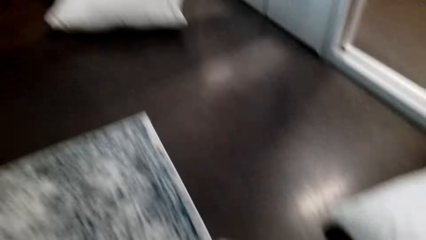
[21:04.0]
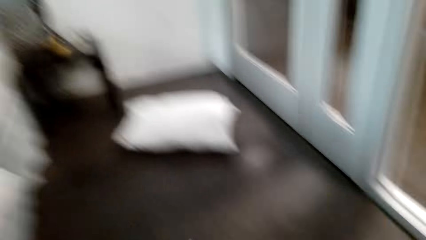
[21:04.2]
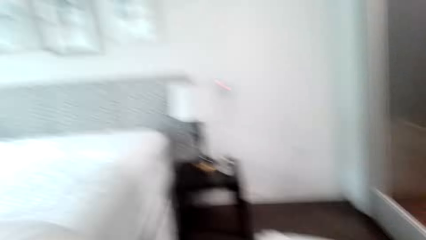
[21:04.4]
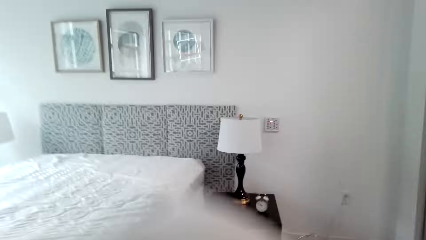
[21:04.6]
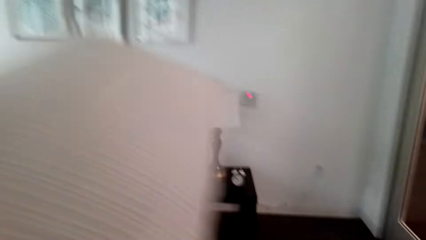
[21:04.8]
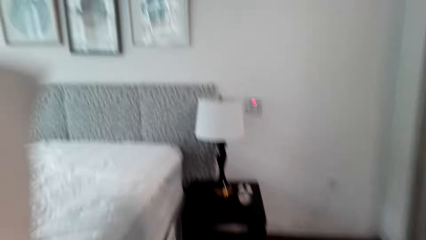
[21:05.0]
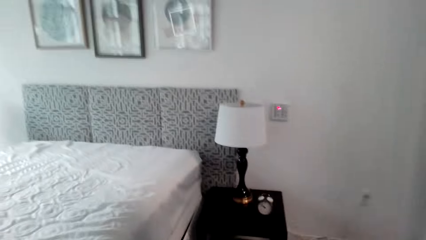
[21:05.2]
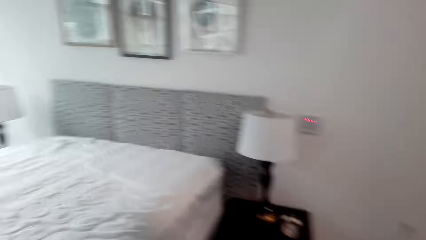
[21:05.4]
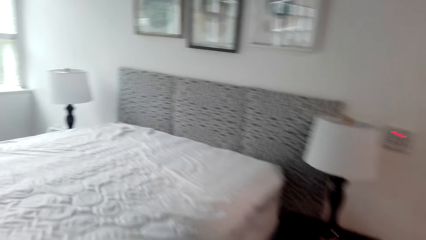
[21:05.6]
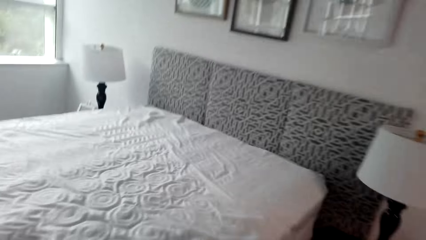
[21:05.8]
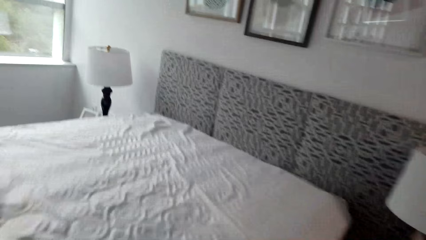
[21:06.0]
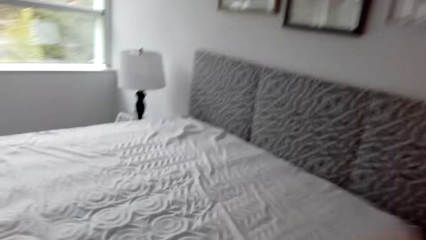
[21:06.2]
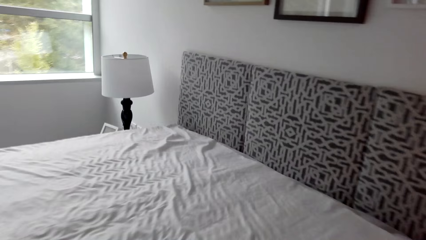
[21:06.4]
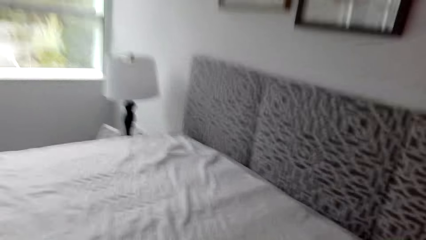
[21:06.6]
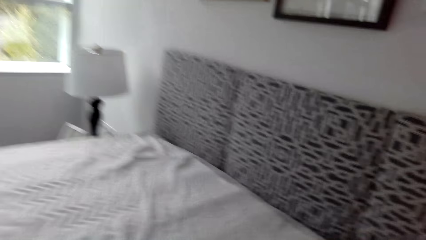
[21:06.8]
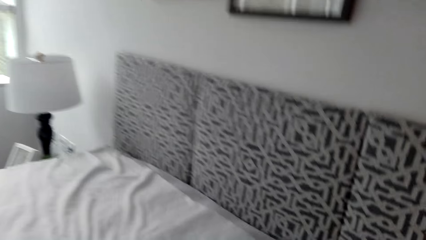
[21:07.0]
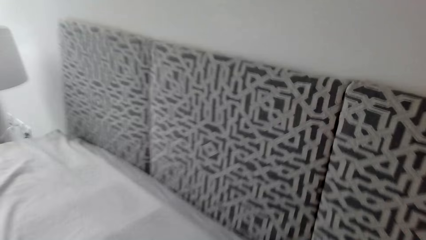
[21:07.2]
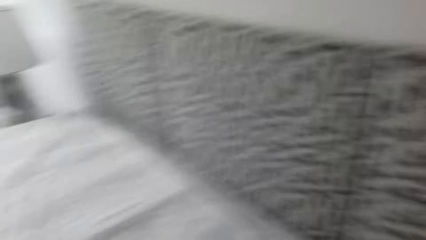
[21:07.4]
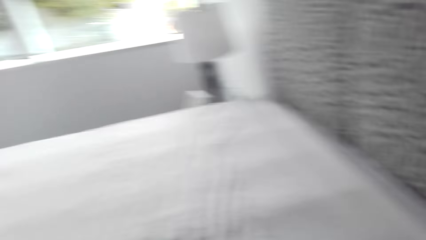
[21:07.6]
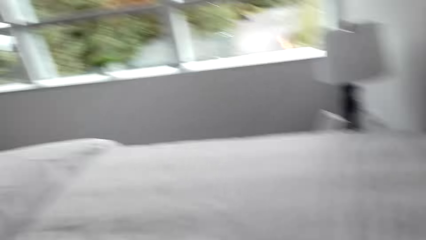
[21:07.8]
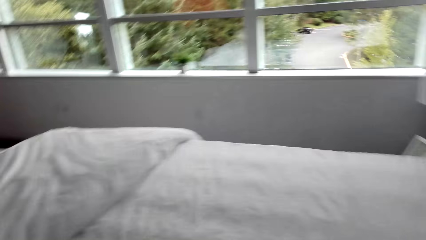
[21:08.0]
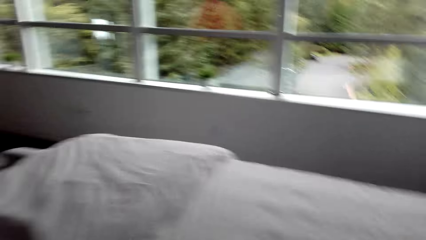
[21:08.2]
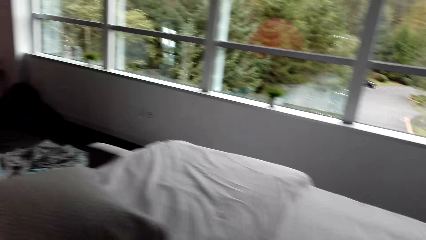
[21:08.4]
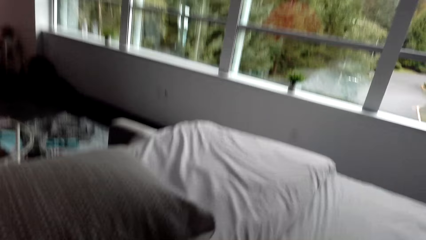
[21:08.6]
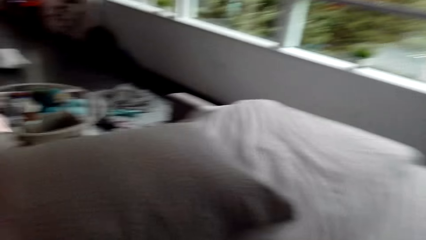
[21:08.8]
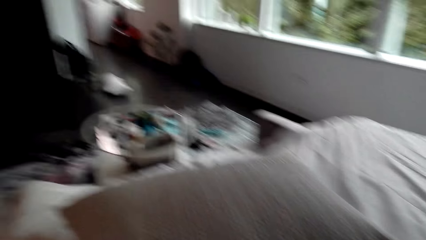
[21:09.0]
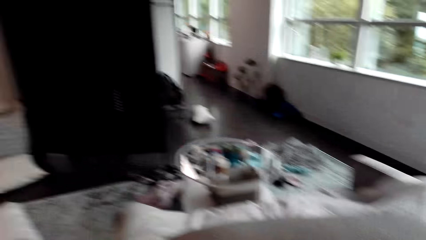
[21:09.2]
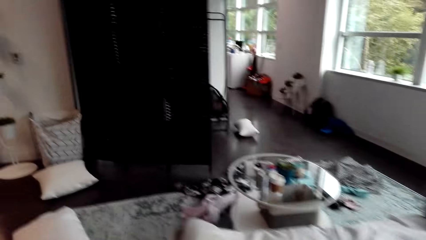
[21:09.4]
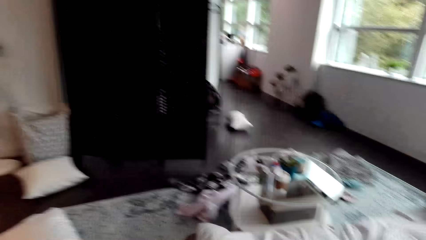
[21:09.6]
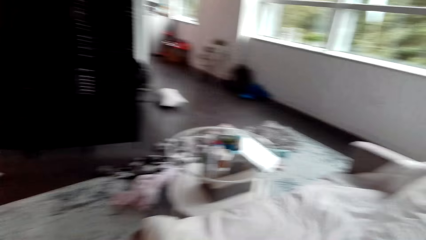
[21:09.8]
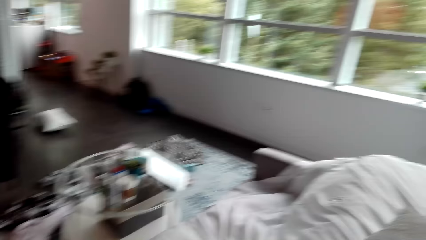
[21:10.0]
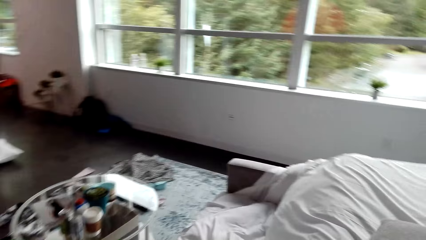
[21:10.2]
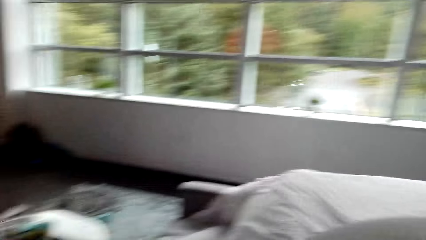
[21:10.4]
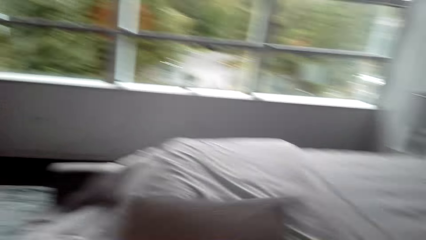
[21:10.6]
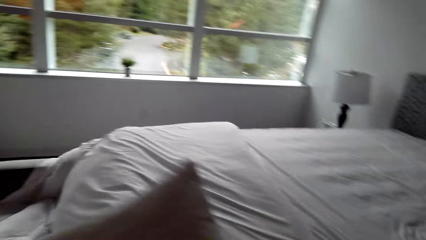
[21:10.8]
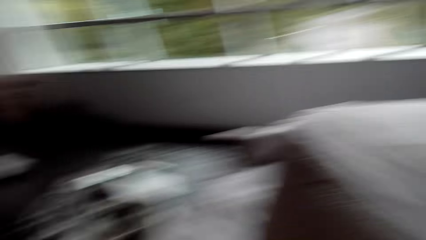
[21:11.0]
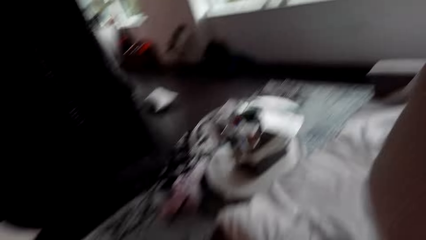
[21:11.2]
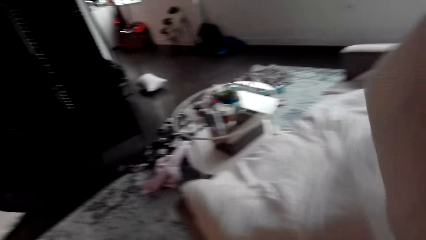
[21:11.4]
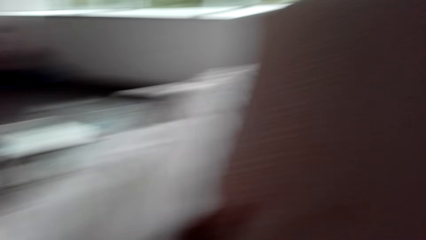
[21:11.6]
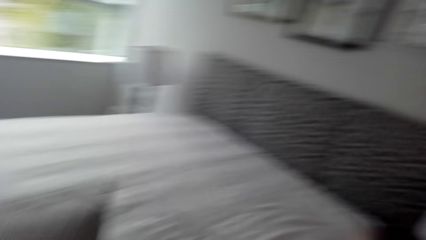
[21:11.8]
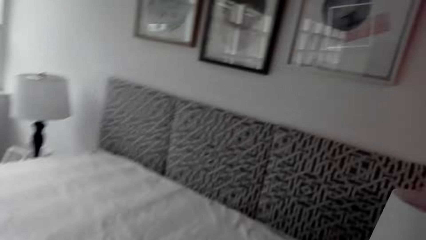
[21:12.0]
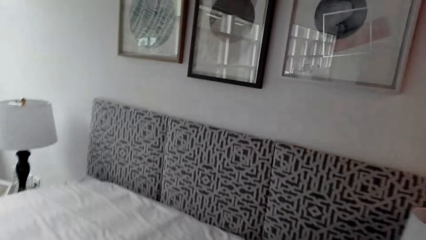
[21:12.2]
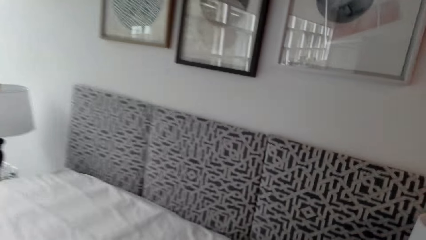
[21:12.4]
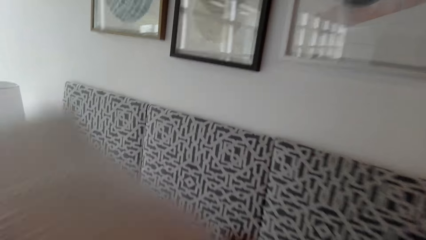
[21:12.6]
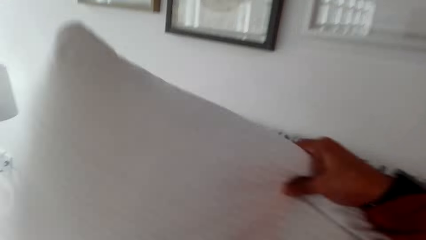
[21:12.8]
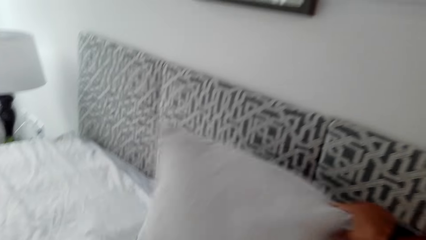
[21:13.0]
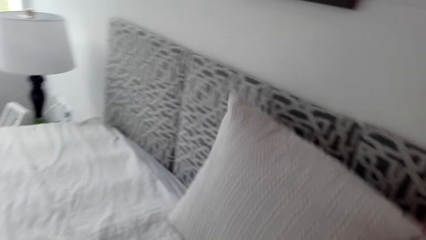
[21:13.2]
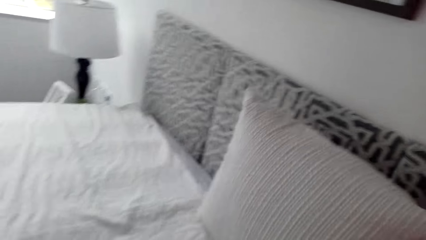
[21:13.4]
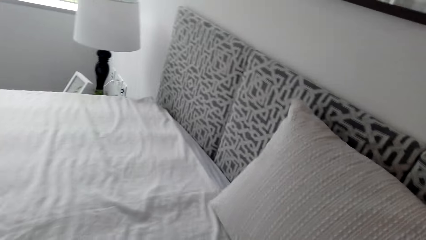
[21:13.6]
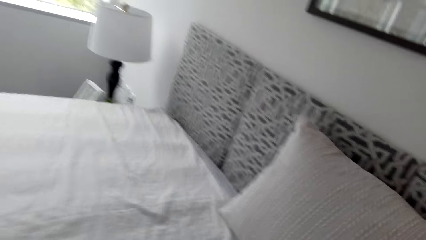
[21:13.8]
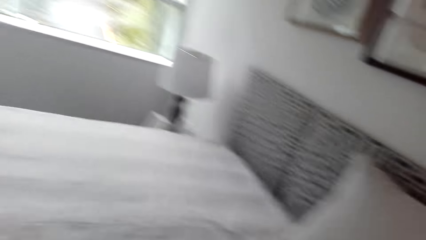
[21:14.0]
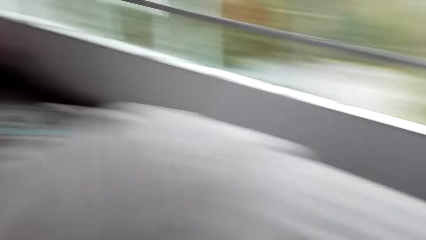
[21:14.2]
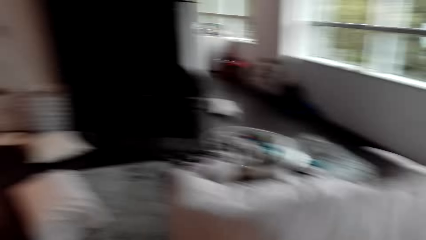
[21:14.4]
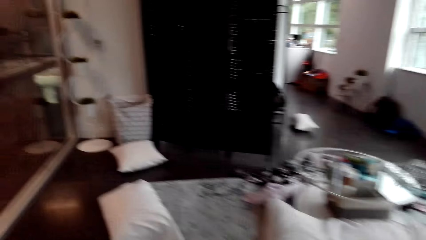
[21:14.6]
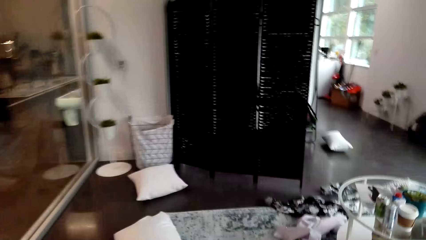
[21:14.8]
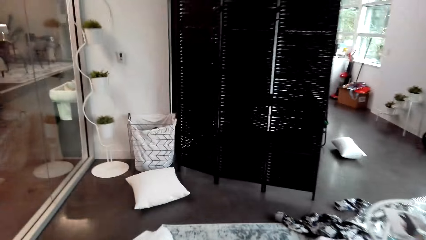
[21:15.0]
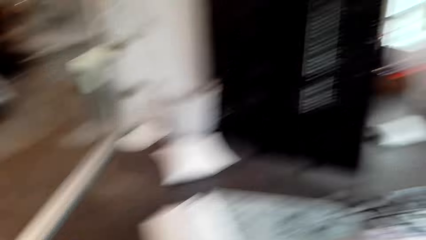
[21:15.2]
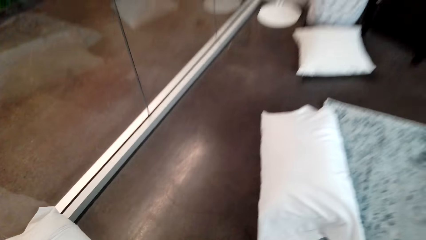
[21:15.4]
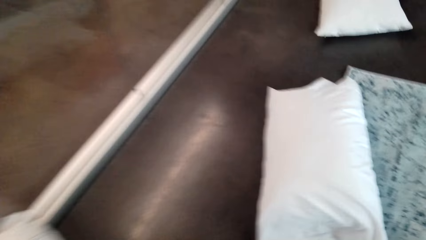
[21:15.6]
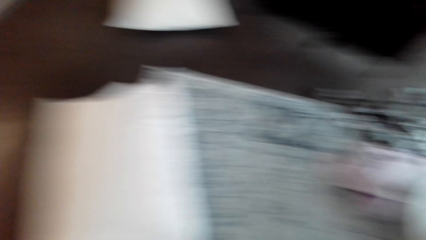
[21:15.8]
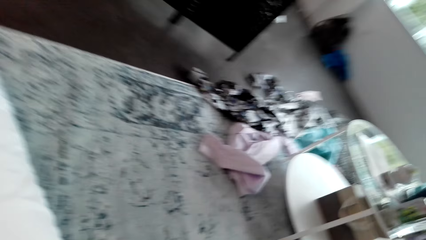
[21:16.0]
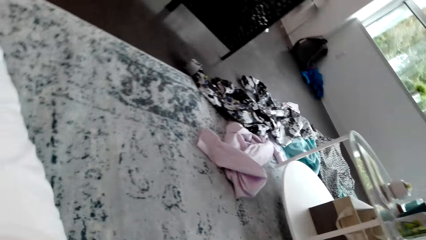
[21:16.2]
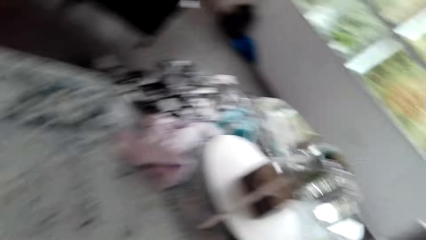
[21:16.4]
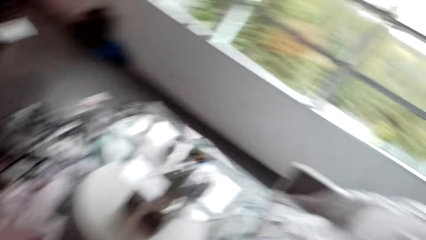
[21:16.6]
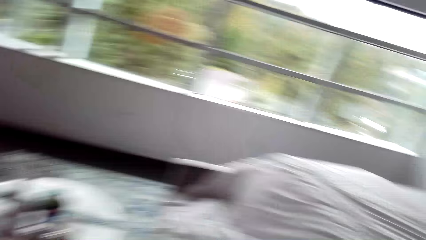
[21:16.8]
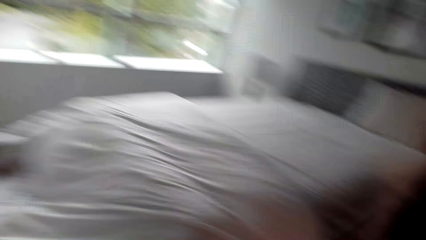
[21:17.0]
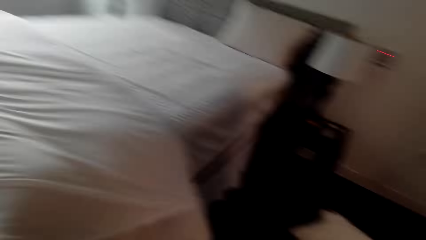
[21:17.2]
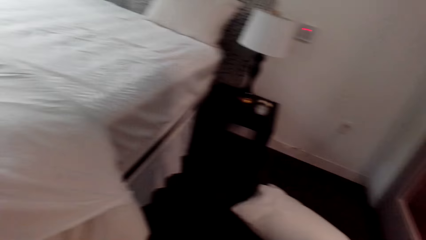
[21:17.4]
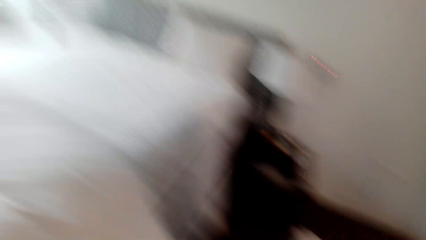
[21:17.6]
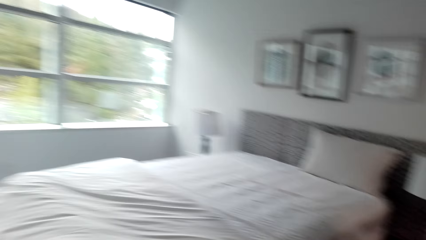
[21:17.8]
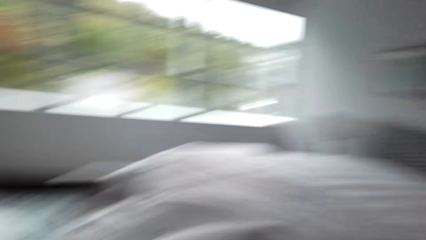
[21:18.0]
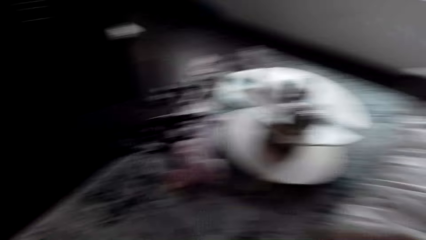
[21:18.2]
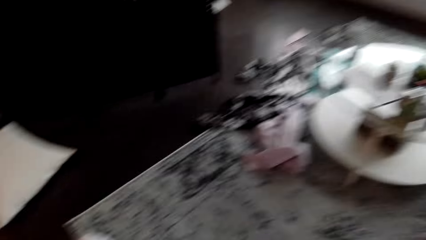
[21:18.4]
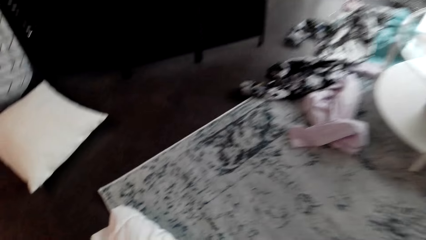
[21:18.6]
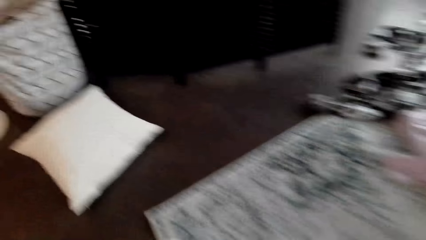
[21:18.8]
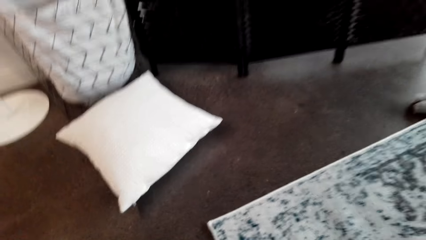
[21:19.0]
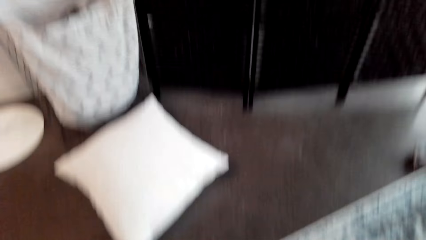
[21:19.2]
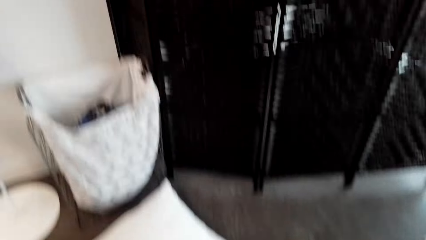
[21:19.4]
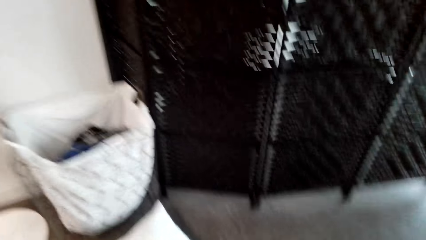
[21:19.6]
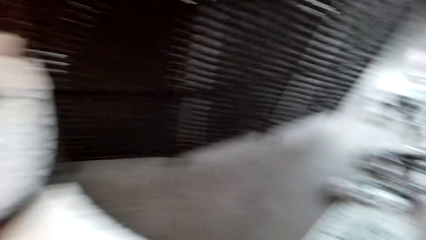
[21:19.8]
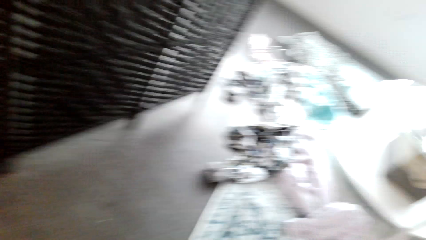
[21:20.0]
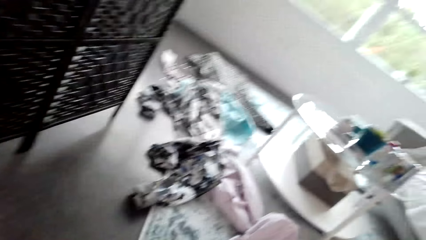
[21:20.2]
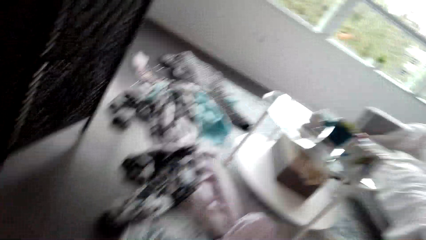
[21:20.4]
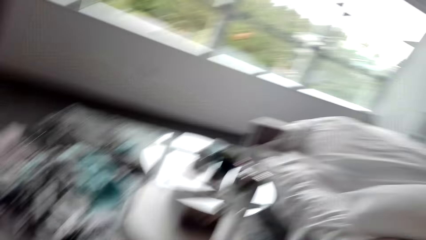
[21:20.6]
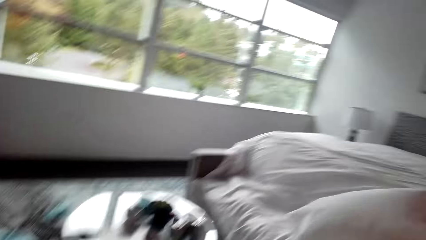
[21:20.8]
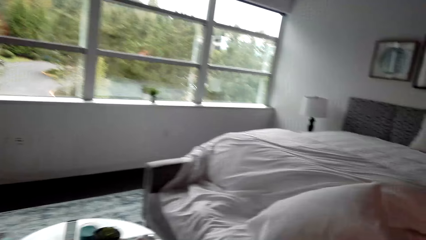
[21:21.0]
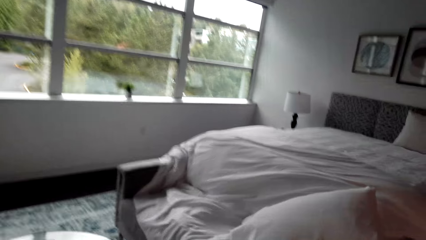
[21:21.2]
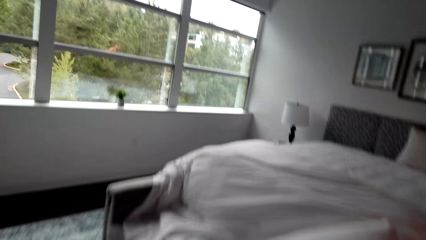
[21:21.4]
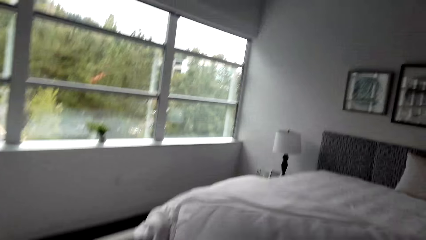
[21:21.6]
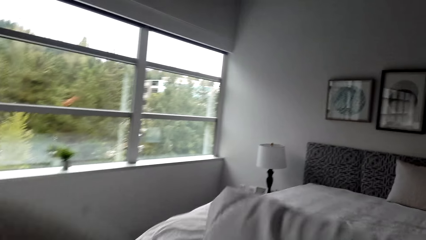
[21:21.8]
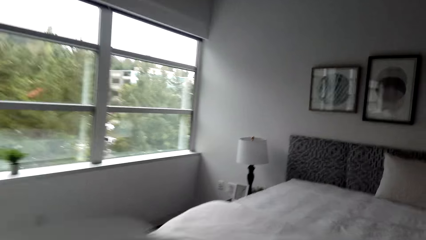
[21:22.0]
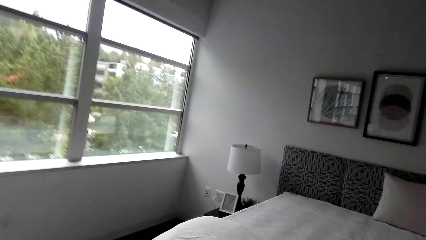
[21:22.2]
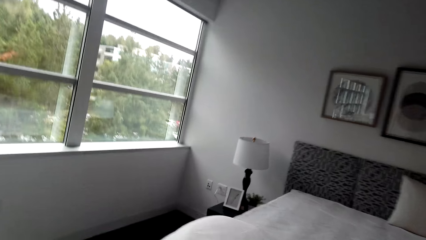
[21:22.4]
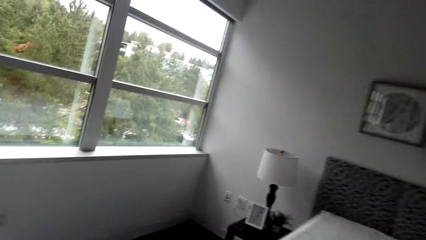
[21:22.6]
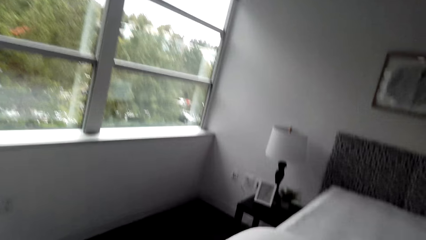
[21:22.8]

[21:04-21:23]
The camera wearer takes a cushion or pillow from the floor. They throw the cushion to the bed. They put the pillow on the bed. They walk round the room. They throw a cushion to the bed. They place a cushion on the bed. They walk round the room. They pick up pillows.
